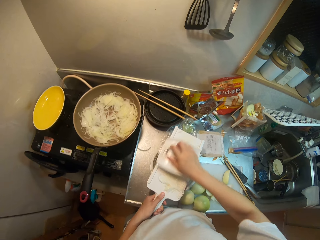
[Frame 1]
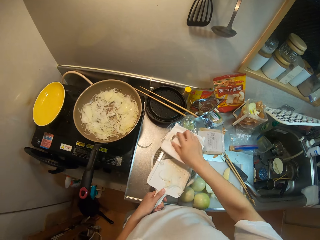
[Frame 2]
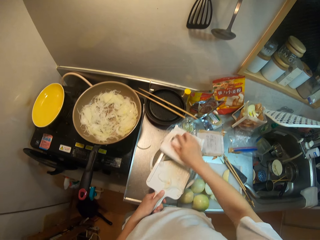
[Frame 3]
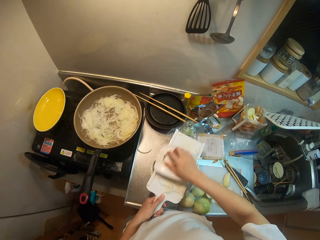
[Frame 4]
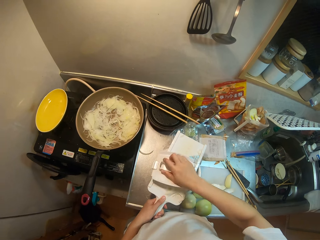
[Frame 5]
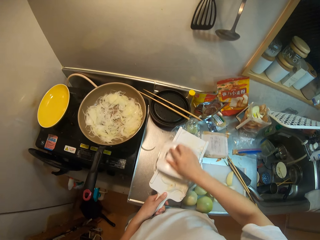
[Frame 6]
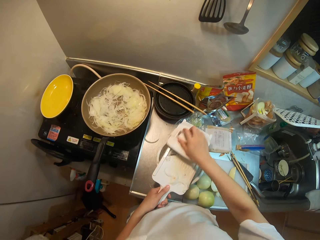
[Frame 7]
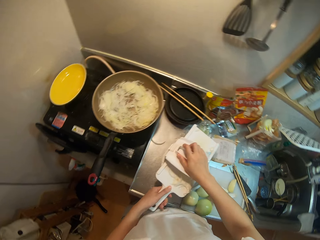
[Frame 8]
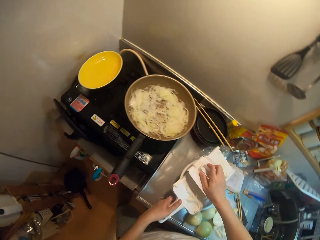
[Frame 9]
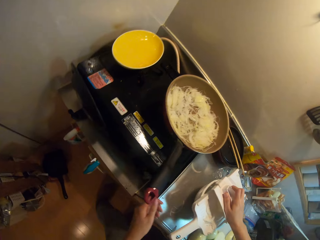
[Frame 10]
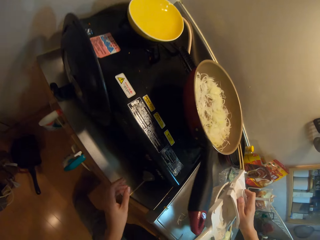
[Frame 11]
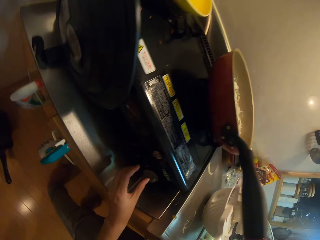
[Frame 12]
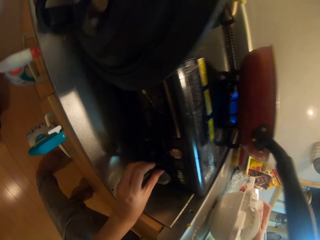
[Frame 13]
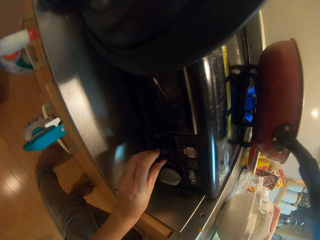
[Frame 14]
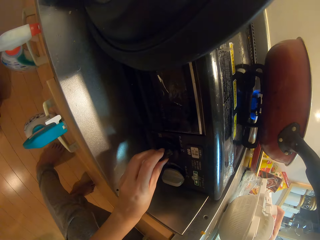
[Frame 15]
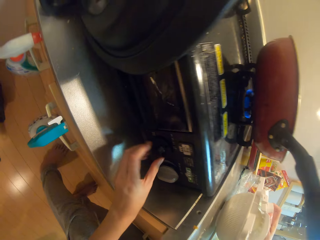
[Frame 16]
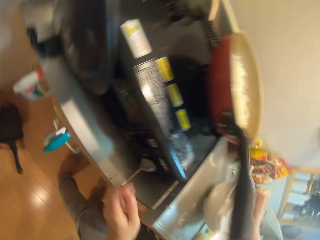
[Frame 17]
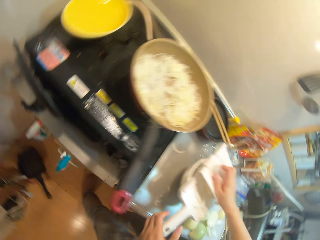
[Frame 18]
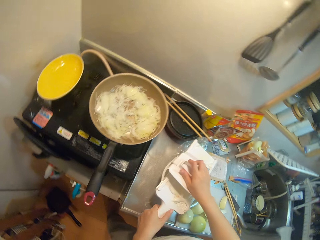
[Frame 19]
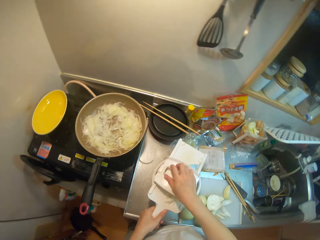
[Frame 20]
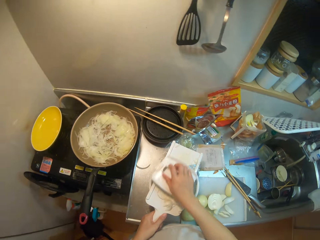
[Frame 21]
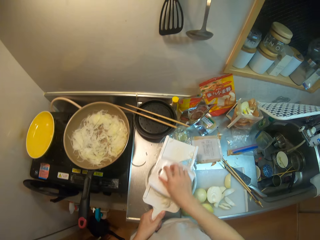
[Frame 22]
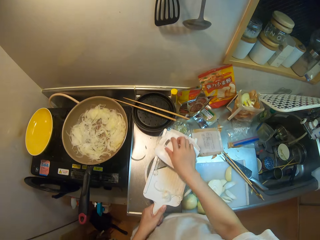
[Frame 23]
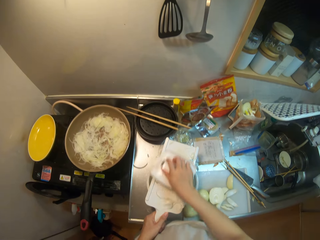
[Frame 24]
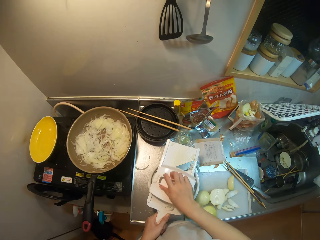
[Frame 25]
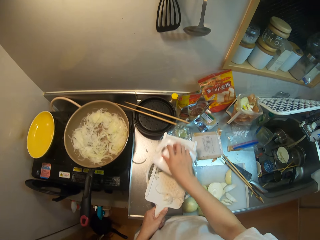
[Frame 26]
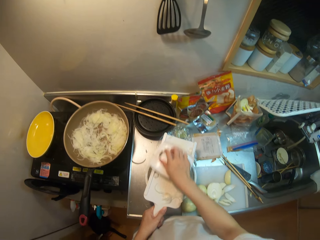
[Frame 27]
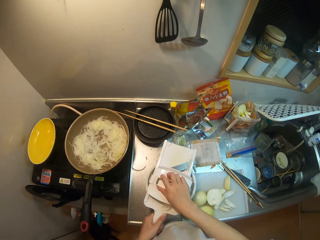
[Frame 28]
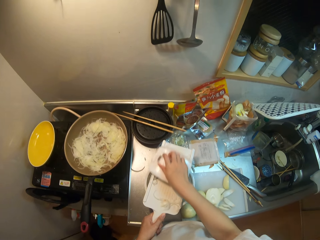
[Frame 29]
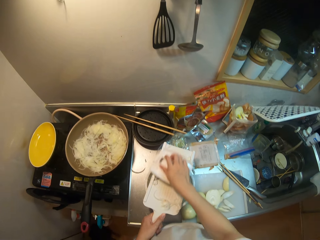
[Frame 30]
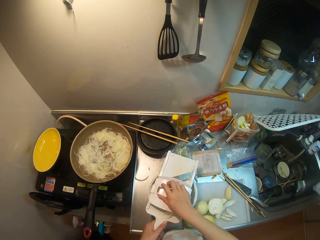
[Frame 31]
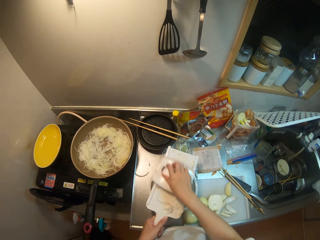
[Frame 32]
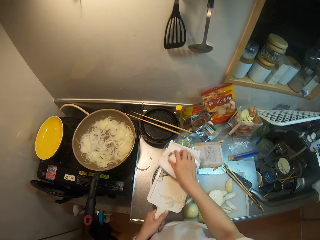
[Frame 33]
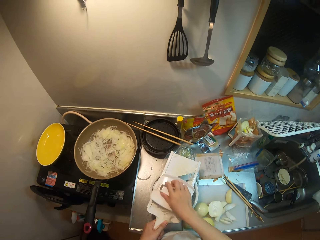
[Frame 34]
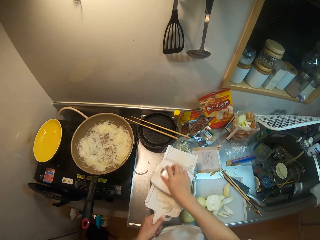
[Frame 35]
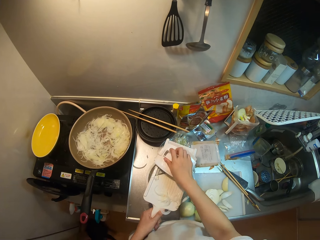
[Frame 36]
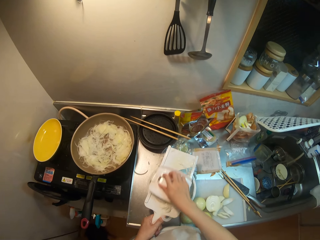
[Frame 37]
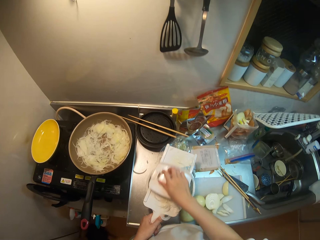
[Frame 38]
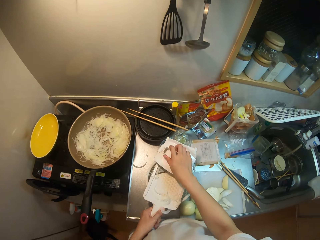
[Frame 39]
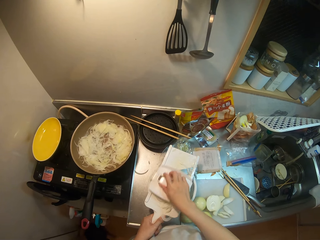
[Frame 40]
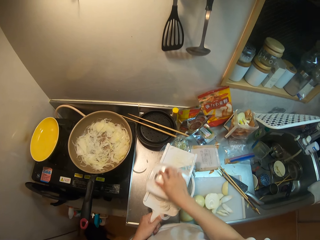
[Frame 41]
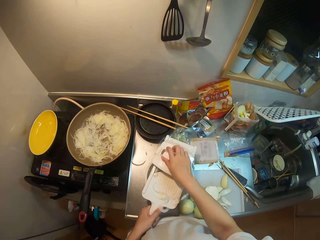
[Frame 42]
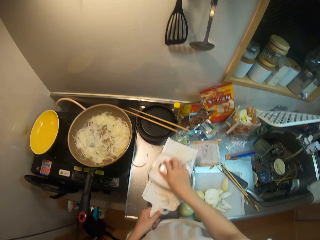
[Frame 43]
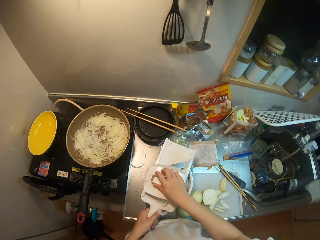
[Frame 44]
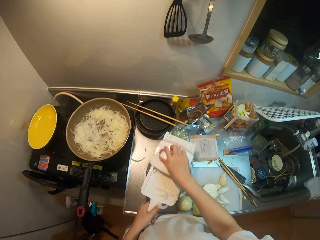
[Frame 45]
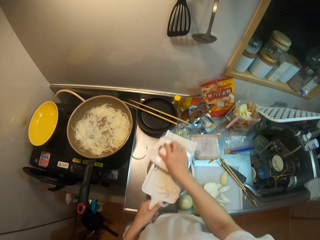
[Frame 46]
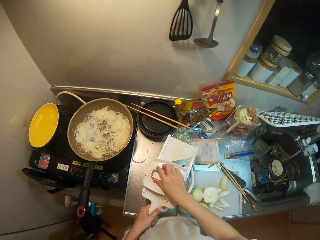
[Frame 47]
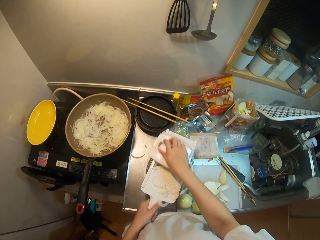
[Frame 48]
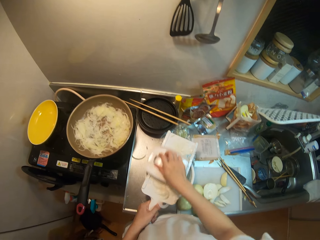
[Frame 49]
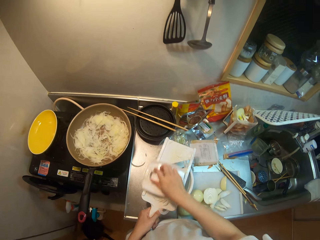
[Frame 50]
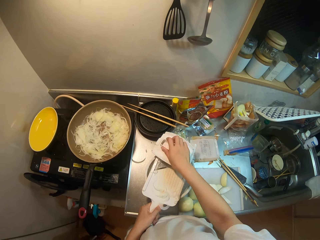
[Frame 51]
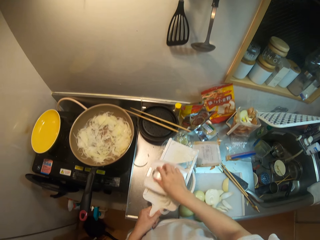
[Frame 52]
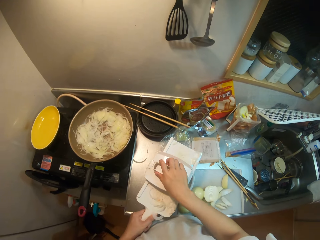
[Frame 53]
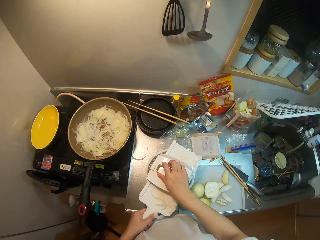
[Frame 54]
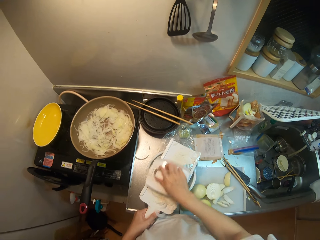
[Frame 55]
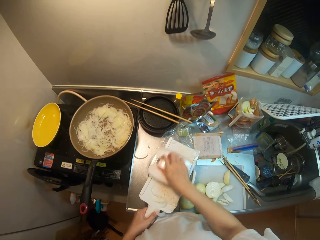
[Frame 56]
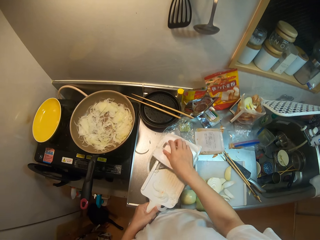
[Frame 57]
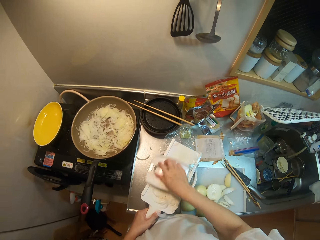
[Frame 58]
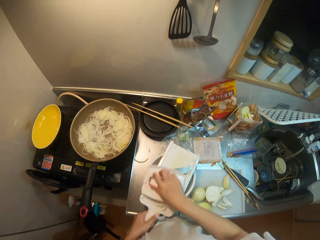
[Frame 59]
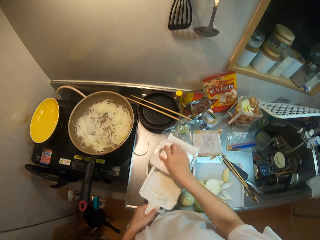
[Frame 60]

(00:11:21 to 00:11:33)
The camera wearer touches the cooker controller. They adjust the cooker knob. They slice the onions in the basin.

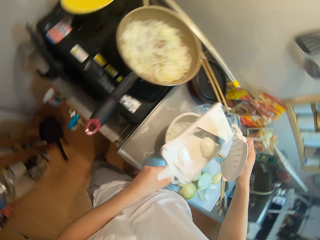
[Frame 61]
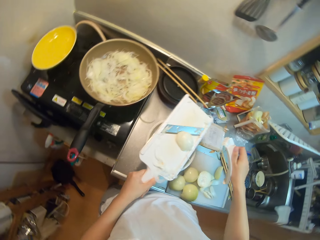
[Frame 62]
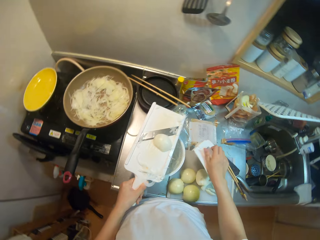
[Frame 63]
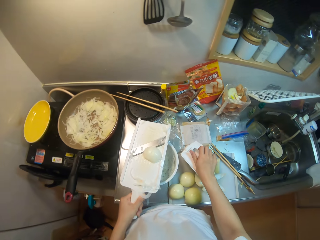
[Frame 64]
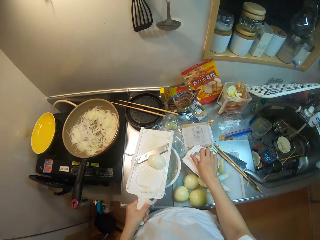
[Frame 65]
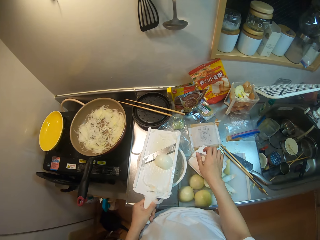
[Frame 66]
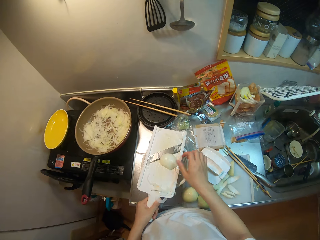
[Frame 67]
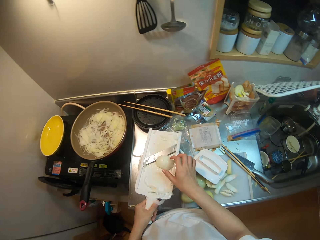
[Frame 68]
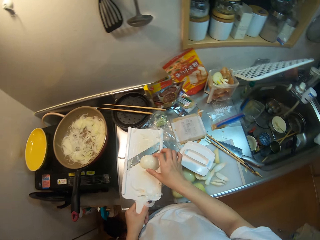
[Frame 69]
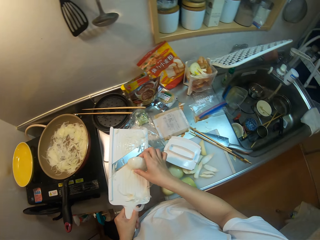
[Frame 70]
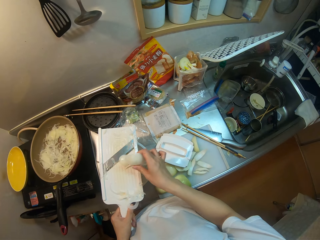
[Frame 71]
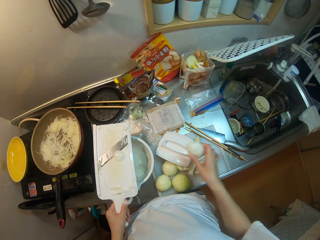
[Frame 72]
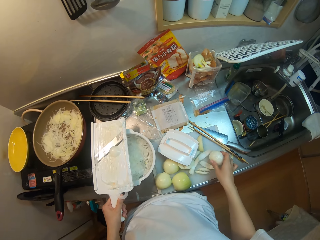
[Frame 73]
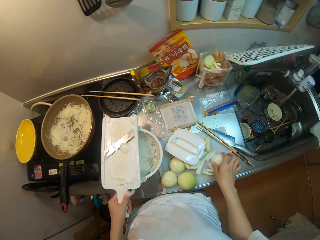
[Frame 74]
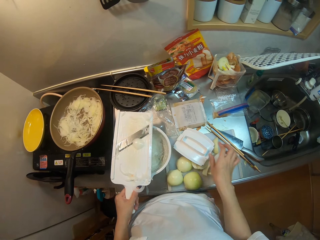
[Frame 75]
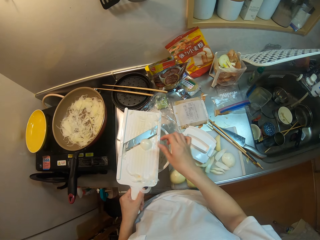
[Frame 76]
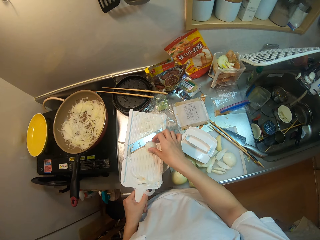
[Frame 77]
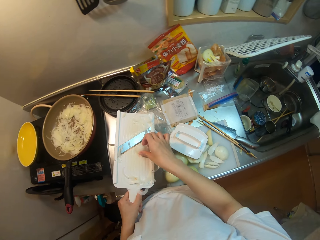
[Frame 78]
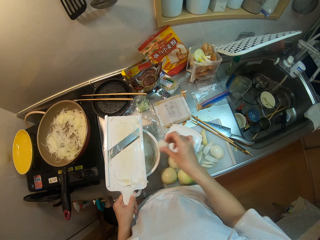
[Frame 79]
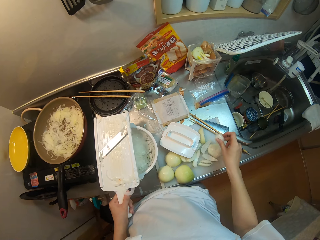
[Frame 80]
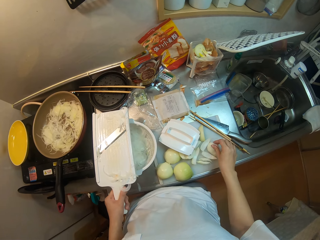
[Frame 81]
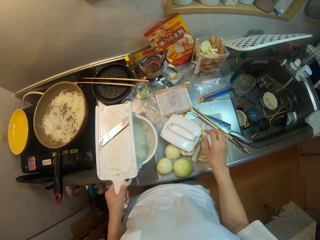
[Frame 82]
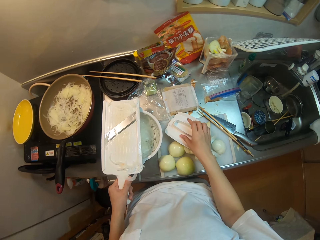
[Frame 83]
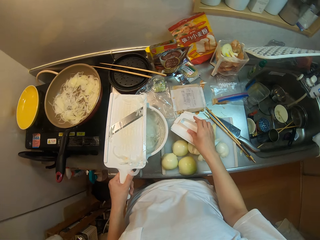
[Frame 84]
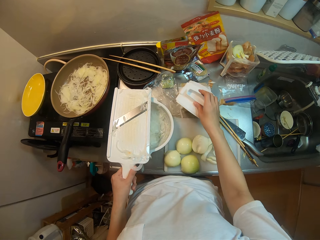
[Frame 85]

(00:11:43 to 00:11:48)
The camera wearer places the mandolin safety holder on the countertop. They pick the remaining piece on the slicer and place the piece on the countertop. They pick another piece from the slicer and place the piece on the countertop.
